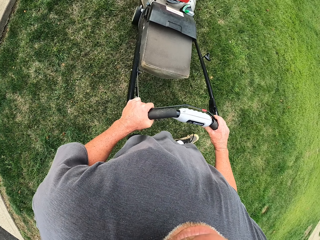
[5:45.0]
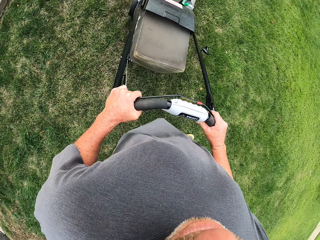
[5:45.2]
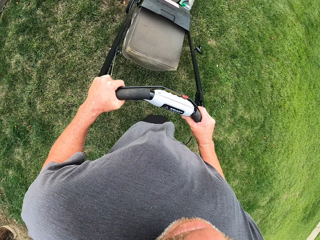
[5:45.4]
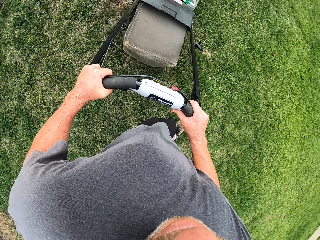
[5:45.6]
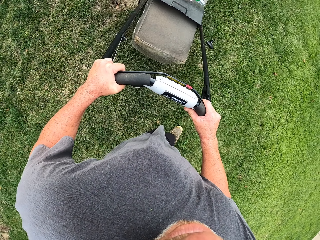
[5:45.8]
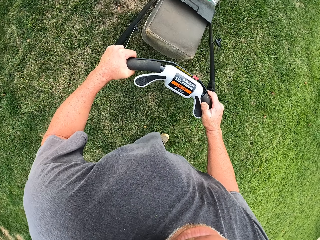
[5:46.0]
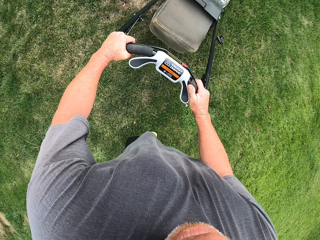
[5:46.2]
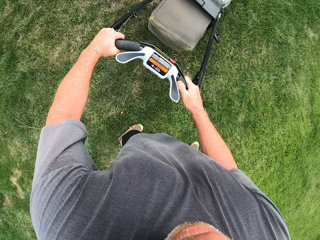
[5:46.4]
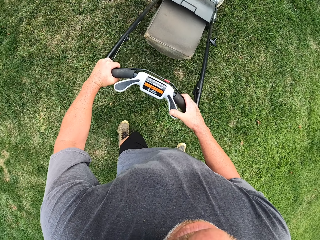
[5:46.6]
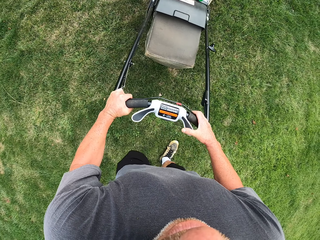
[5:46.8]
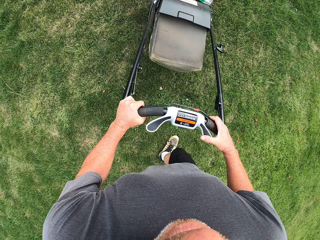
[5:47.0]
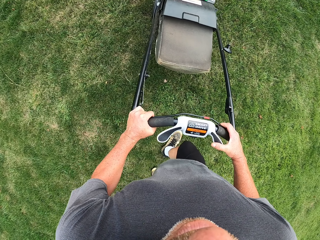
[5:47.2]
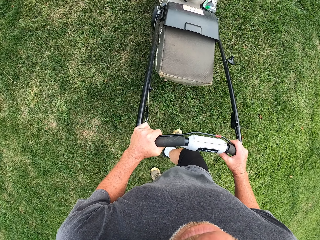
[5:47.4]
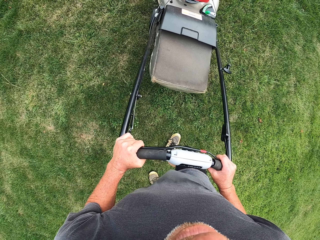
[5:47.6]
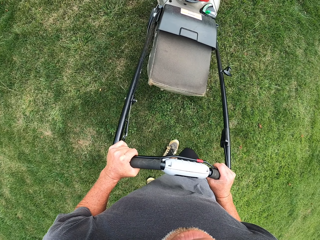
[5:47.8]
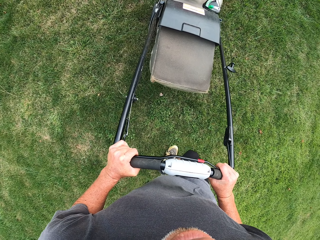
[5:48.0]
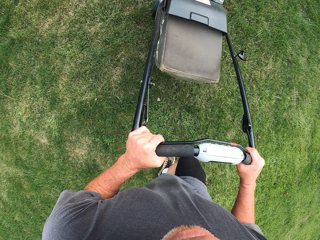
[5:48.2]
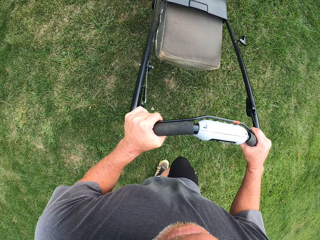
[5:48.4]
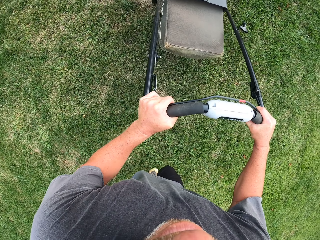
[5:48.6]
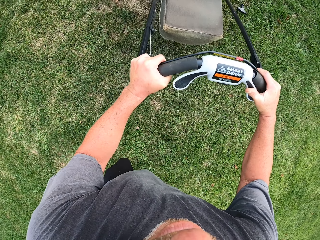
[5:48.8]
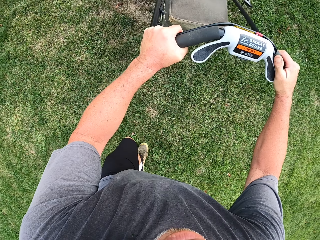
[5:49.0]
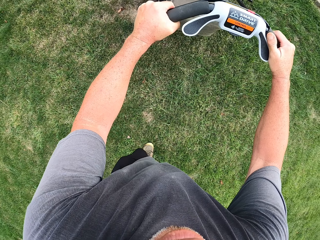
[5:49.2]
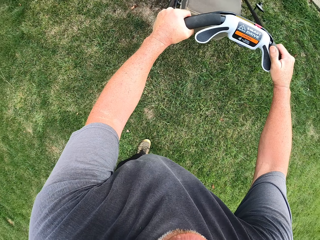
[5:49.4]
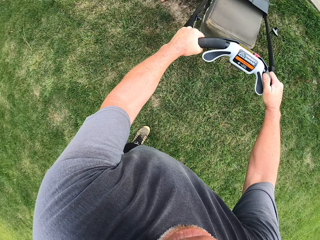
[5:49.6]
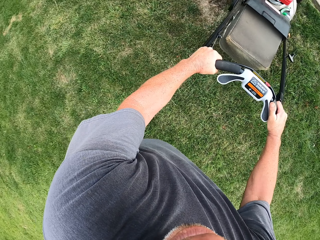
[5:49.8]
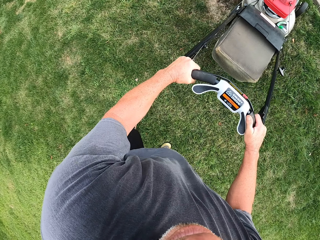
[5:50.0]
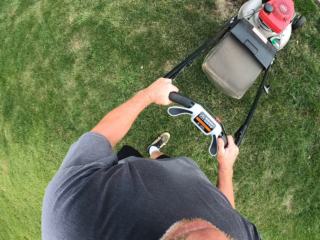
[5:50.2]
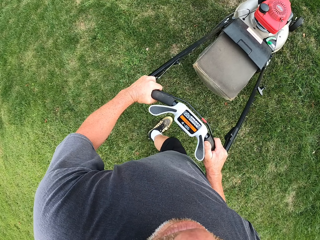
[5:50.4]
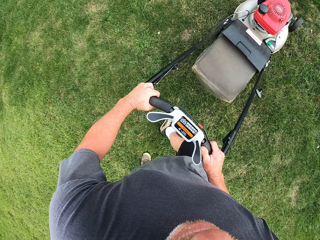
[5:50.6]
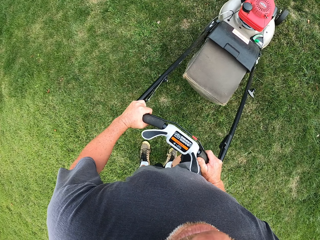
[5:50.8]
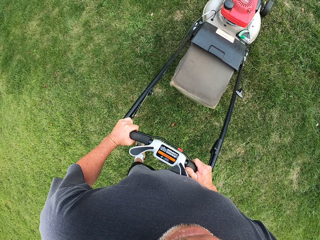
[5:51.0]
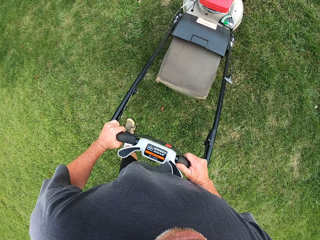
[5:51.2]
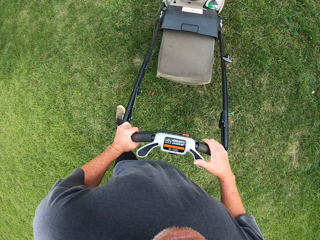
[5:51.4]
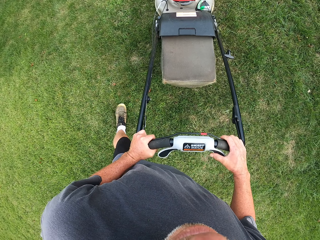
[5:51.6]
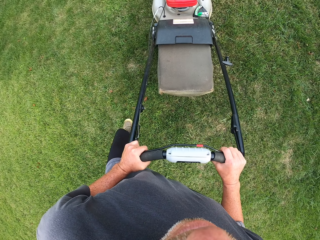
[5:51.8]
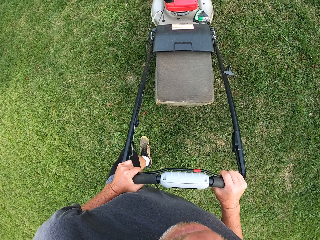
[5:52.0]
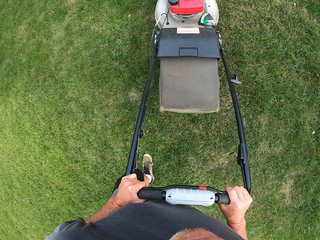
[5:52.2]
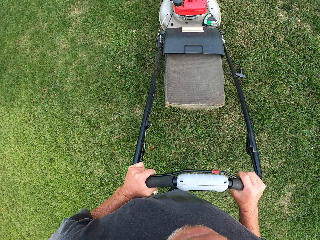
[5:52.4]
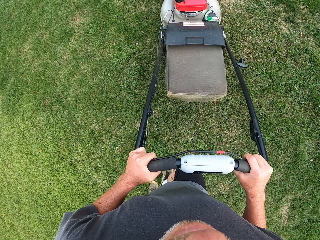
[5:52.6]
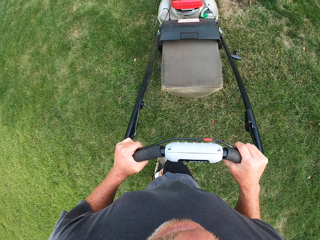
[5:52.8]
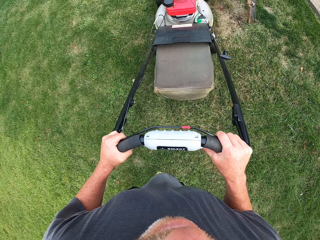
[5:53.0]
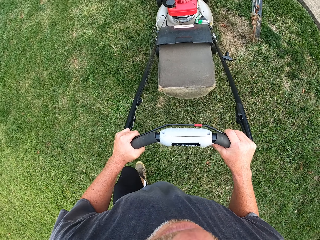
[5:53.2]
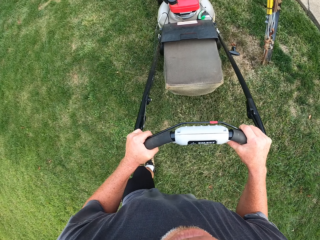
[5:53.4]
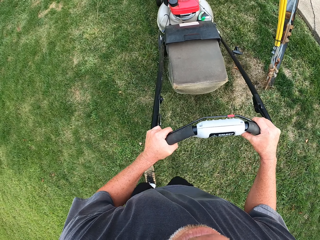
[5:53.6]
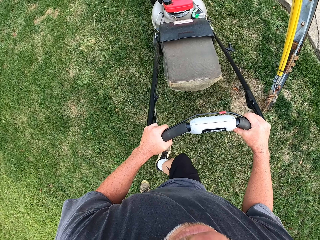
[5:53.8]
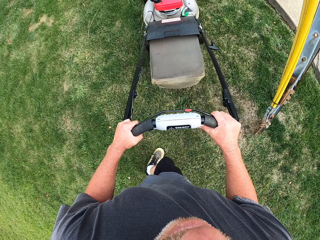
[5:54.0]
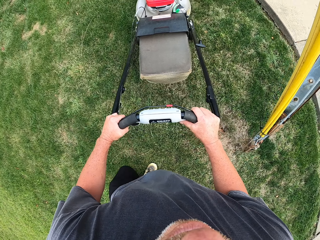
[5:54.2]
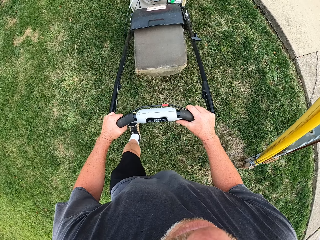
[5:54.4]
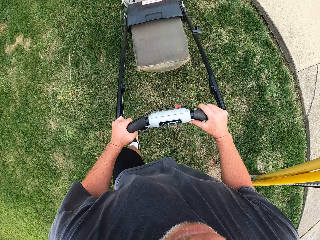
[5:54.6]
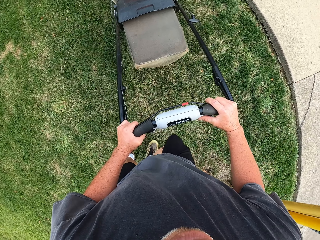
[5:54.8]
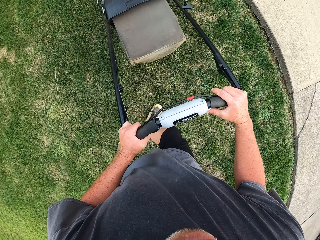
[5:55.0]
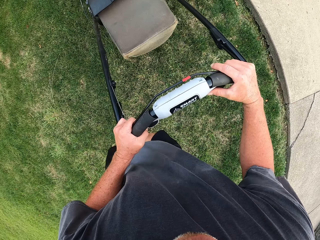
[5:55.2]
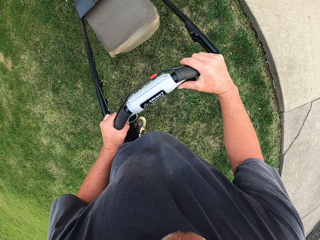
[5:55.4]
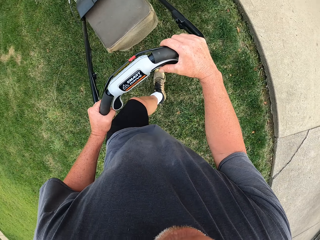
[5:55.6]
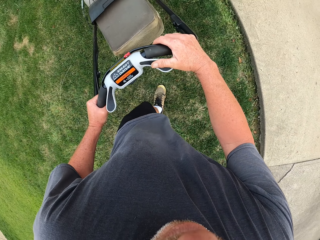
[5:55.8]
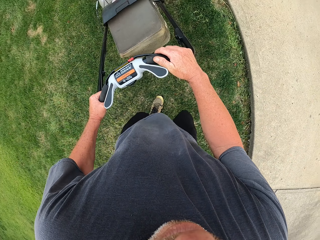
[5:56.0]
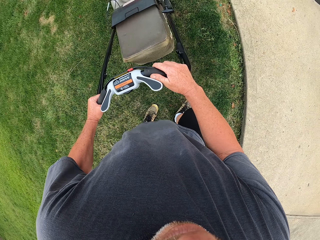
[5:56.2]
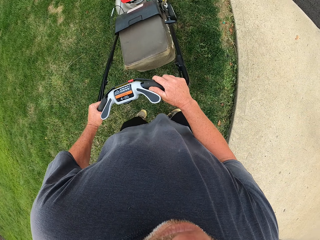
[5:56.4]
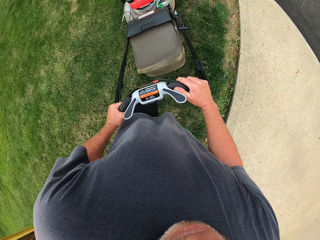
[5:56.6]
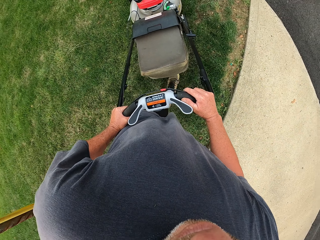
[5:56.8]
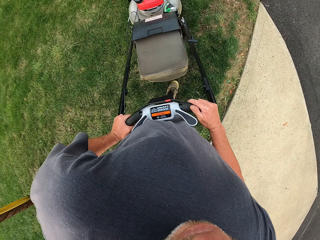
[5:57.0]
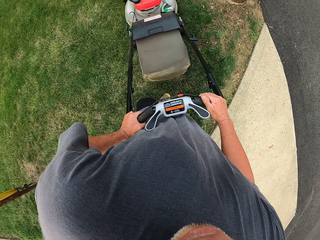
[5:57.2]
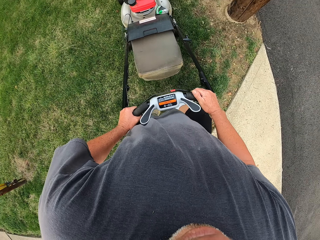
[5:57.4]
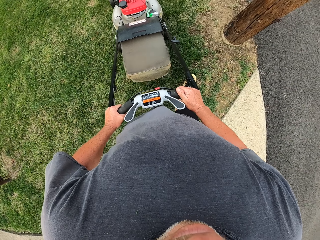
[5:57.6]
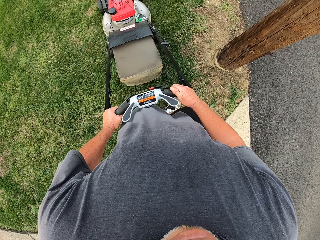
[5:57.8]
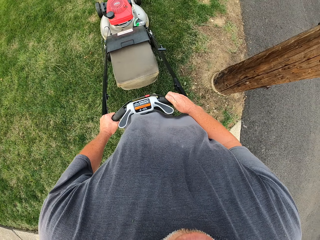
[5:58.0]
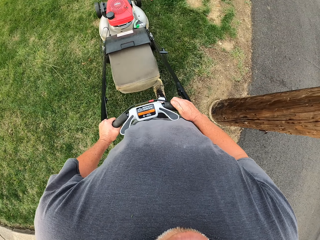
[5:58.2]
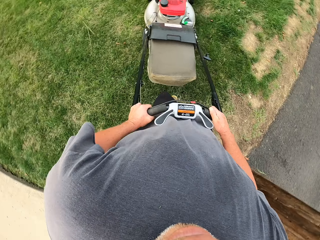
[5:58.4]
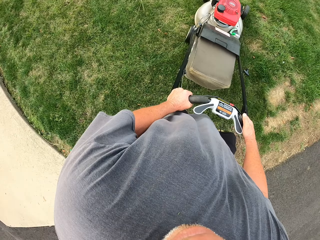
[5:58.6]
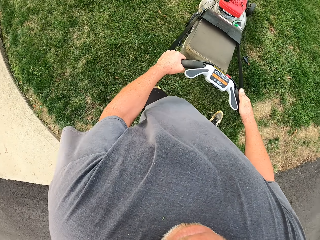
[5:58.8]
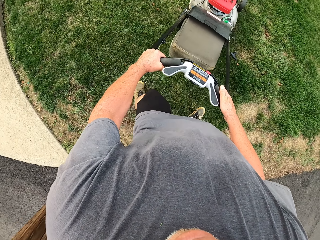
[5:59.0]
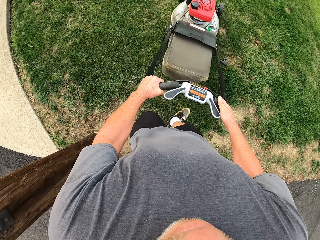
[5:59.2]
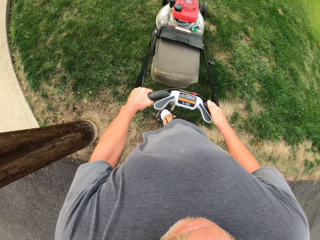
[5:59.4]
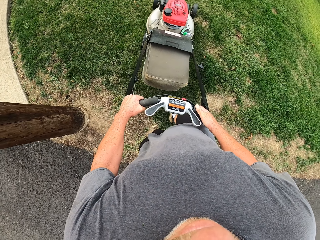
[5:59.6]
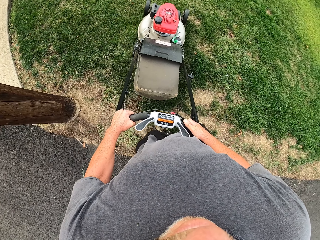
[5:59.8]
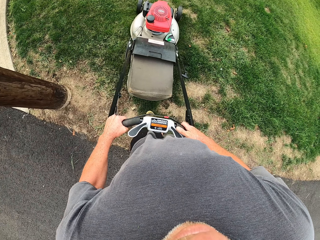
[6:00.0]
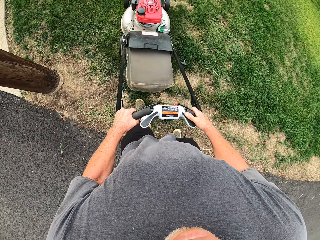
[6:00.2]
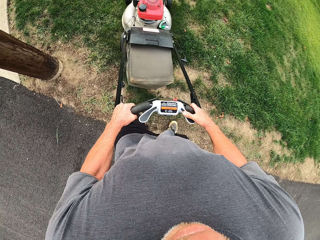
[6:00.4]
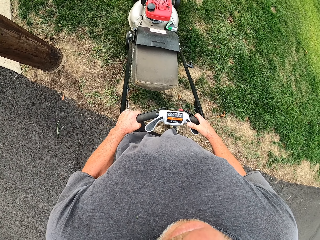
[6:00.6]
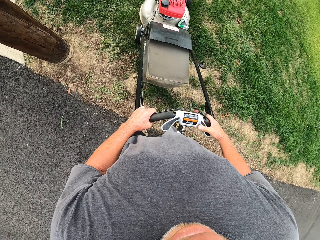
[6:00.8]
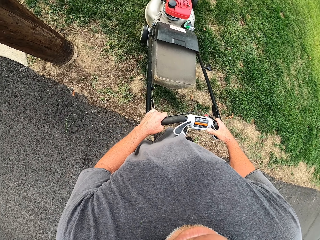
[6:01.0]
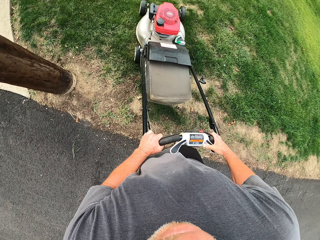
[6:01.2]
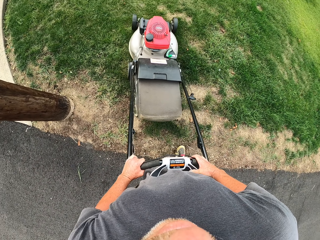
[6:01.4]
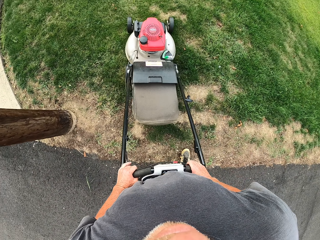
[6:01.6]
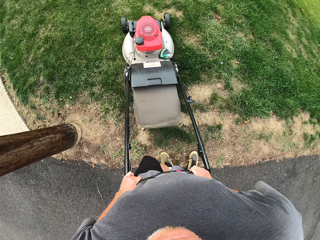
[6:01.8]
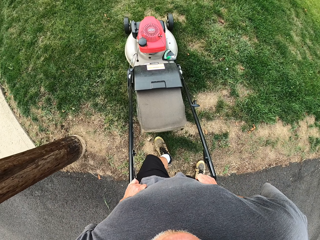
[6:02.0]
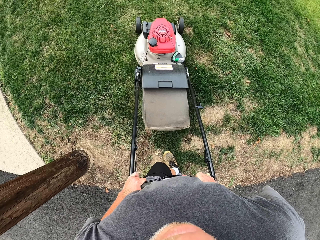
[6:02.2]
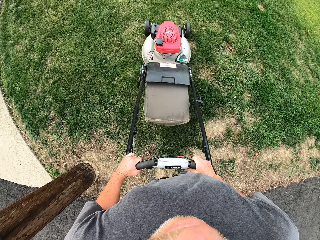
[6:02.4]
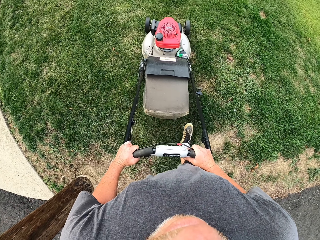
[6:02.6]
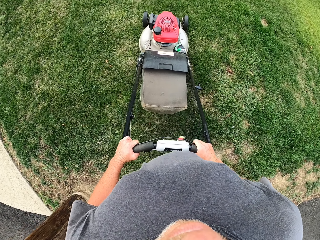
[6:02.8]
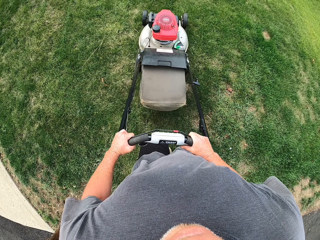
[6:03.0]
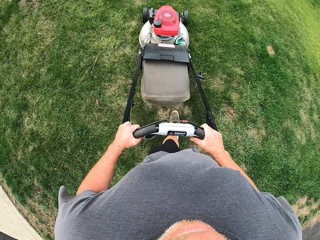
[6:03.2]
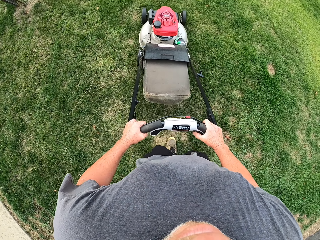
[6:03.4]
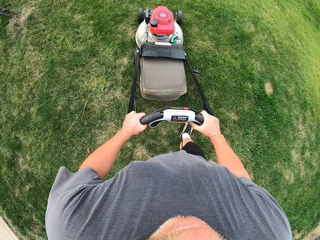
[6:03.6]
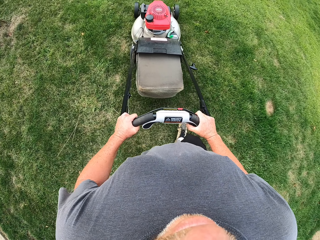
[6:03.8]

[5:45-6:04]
The camera wearer adjusts a lawn mower on the grass. They cut grass with the lawn mower. They adjust the lawn mower on the grass. They cut grass with the lawn mower.

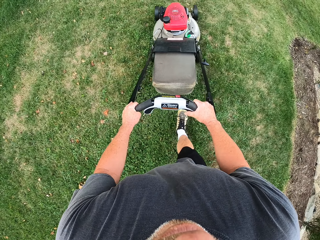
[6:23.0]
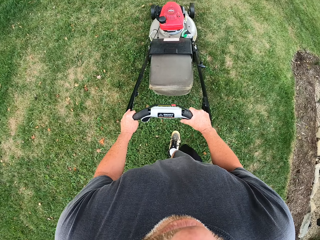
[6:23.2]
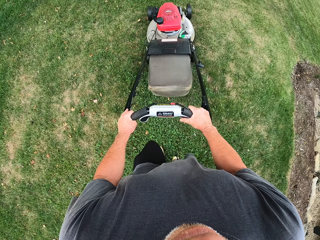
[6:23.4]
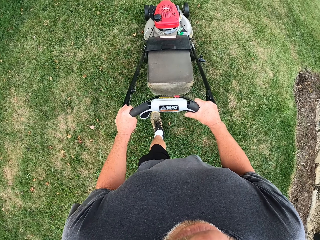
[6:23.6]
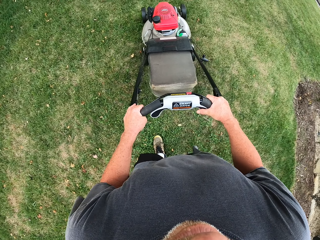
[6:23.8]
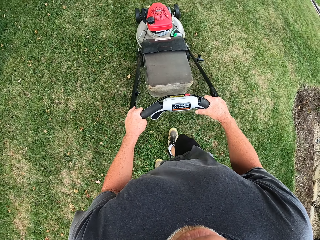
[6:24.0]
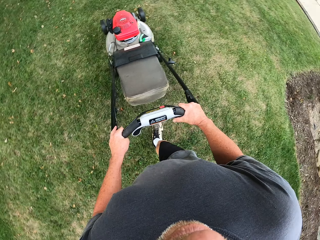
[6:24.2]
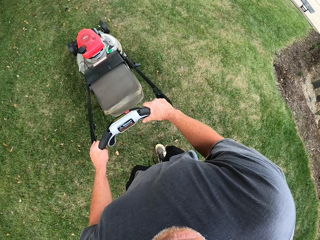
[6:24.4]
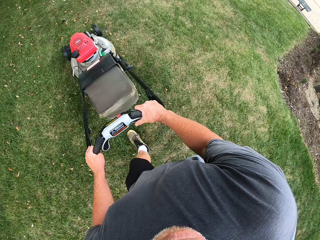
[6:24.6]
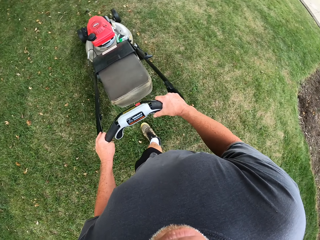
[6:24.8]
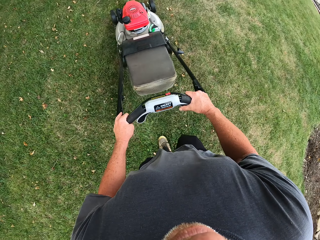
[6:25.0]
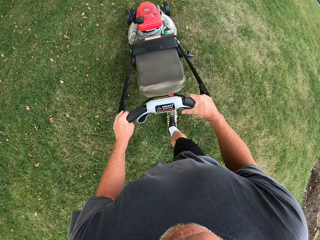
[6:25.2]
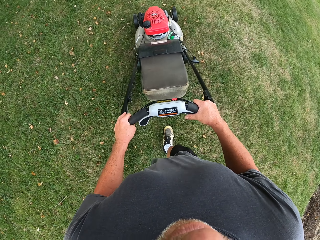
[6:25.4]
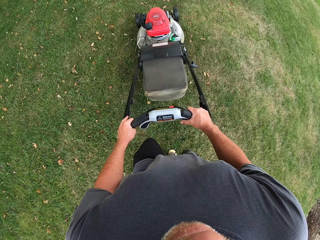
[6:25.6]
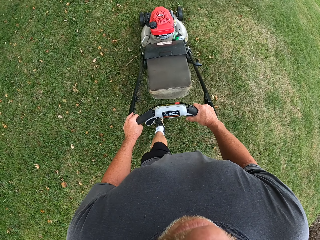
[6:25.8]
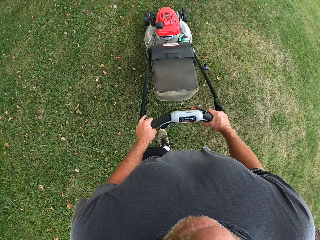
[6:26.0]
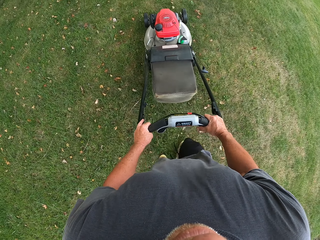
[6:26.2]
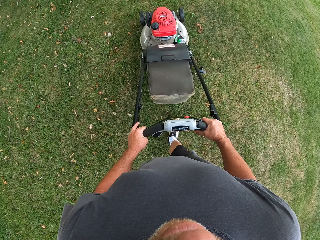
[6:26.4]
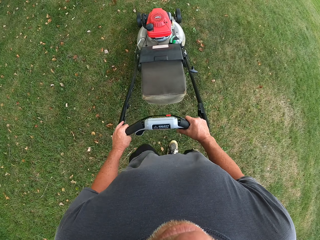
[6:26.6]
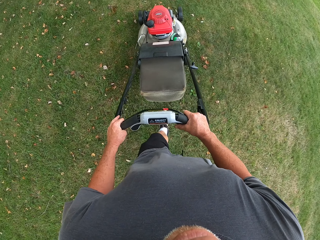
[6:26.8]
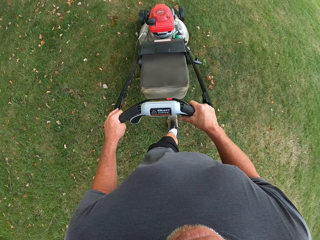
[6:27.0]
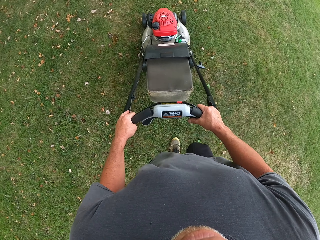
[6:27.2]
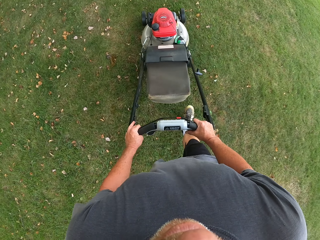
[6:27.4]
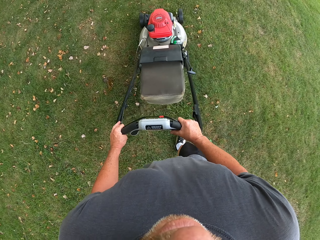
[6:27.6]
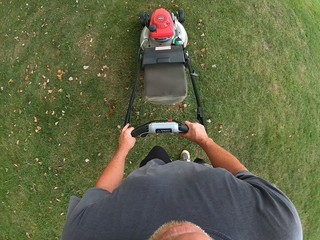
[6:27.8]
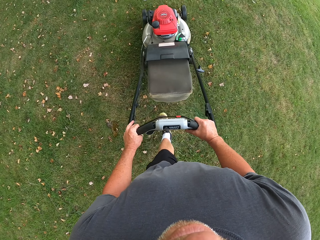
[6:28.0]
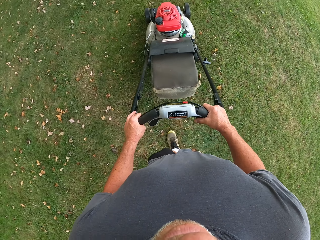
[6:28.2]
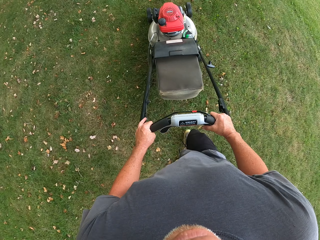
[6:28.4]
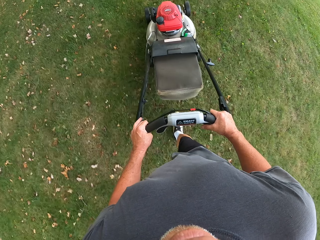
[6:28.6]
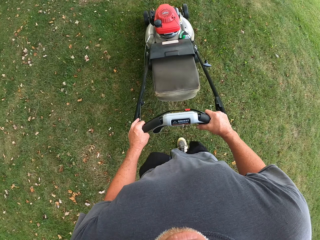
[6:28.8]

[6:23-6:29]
The camera wearer adjusts a lawn mower on the grass. They cut grass with the lawn mower.
